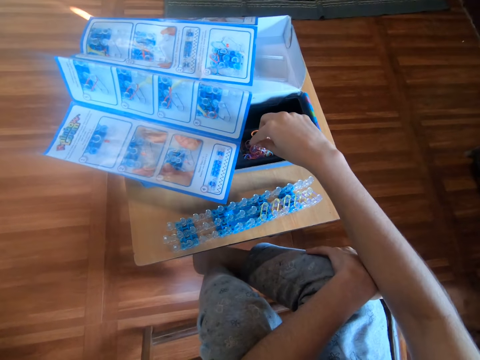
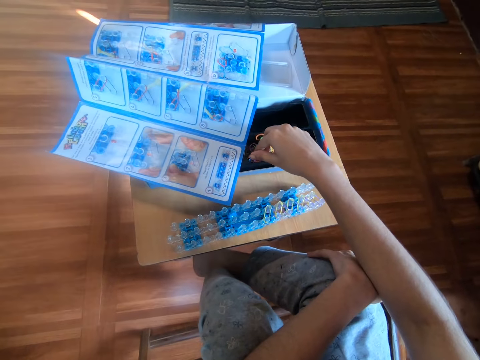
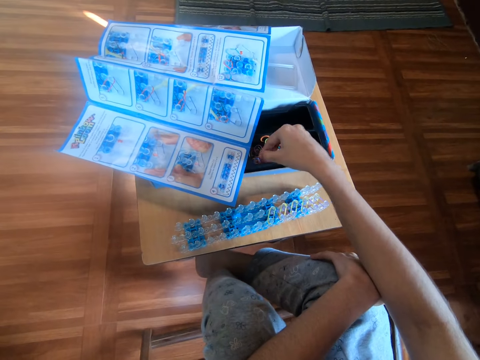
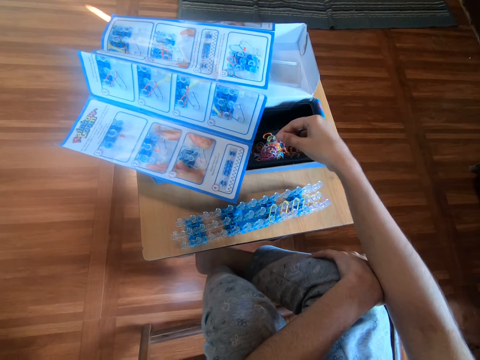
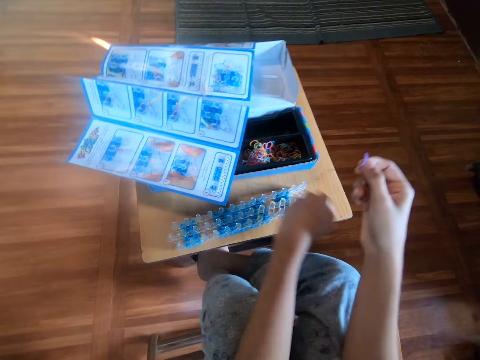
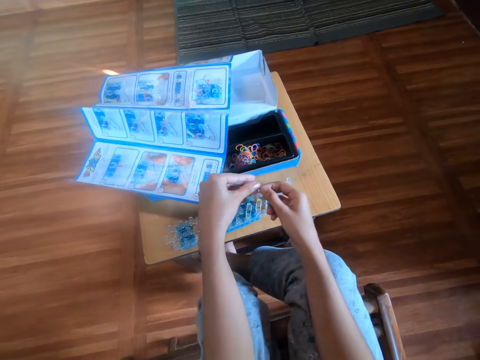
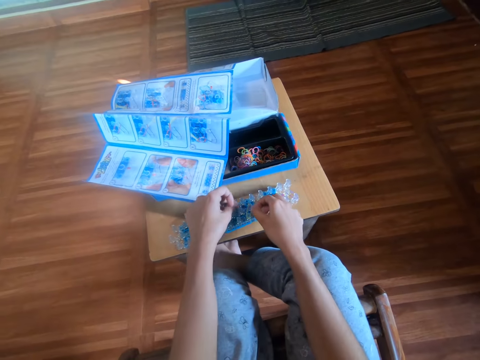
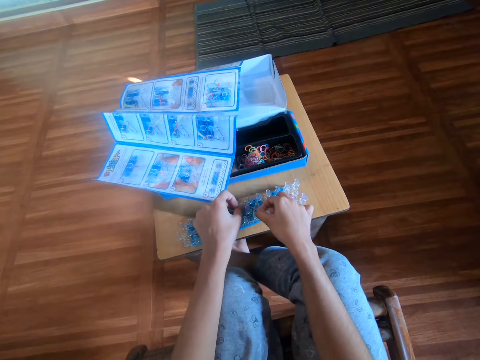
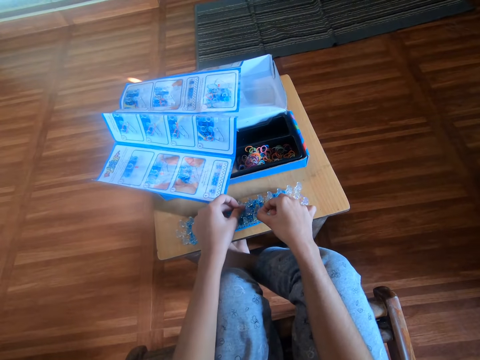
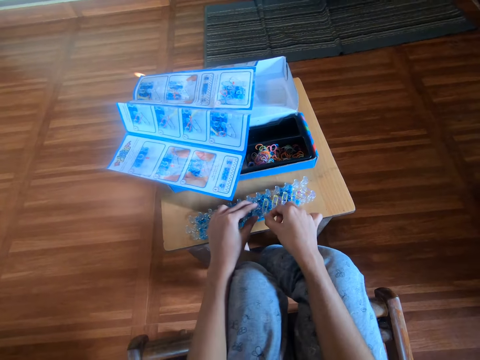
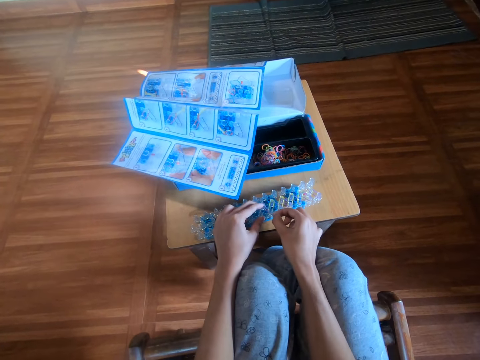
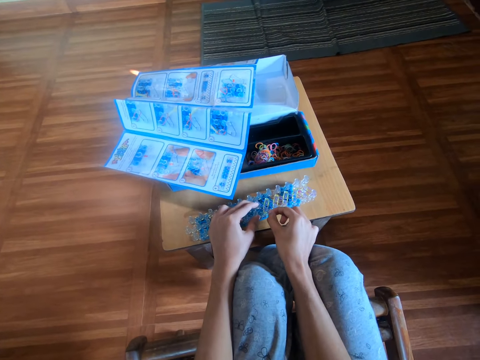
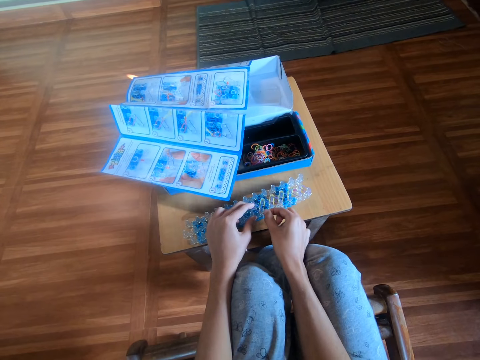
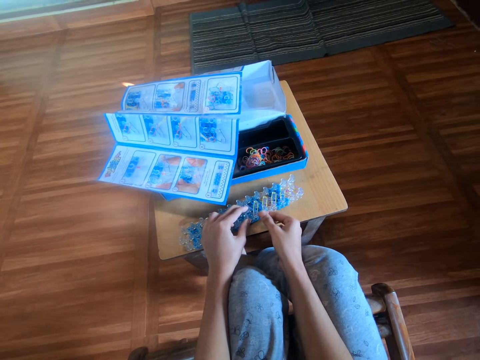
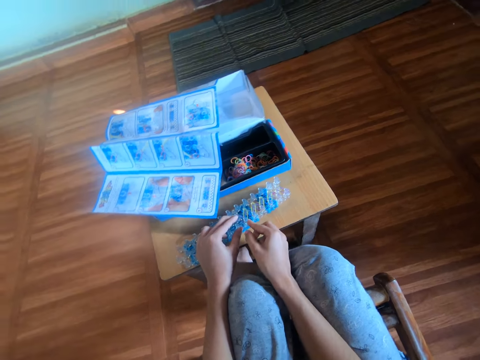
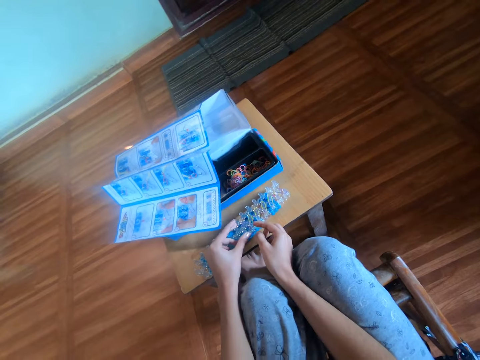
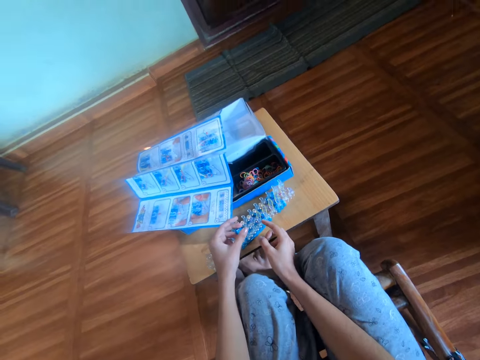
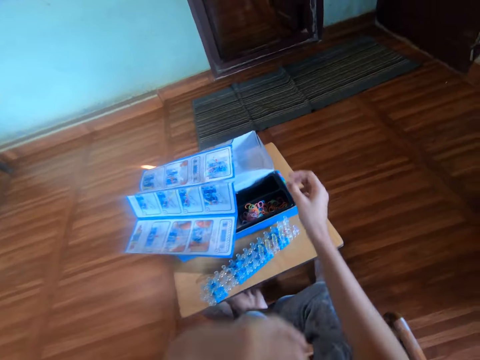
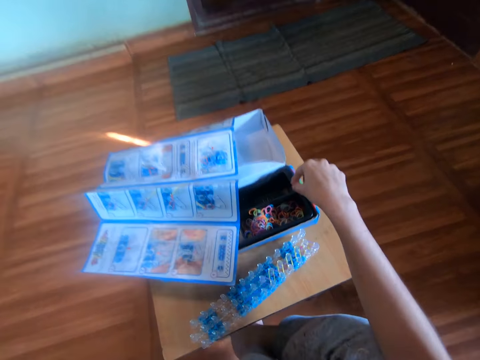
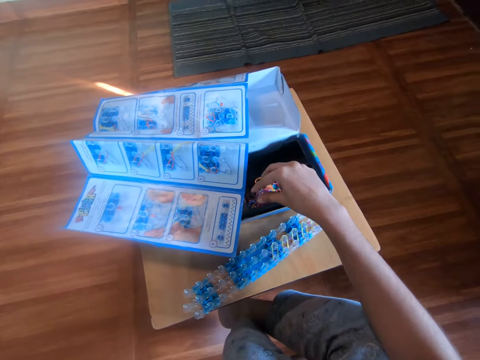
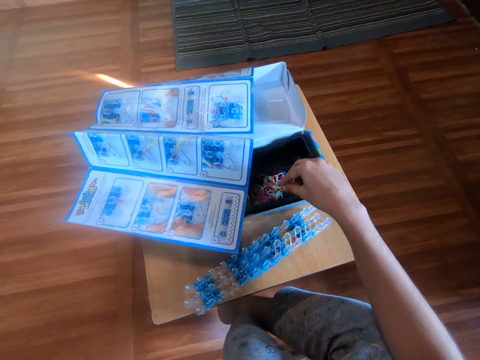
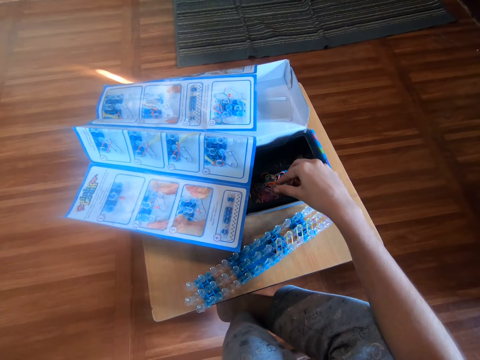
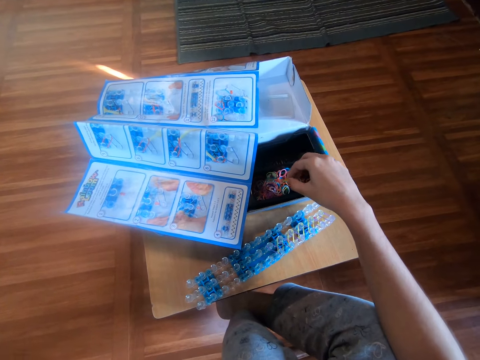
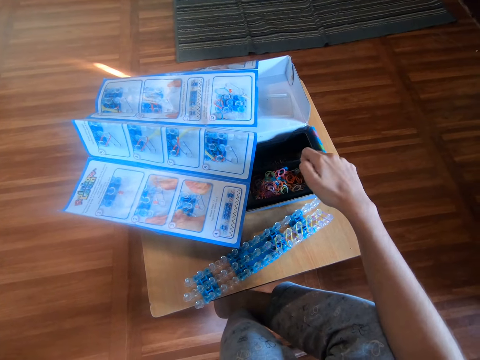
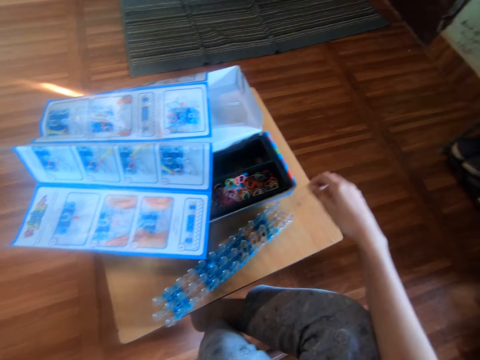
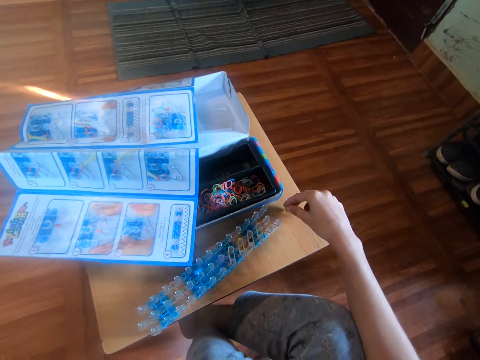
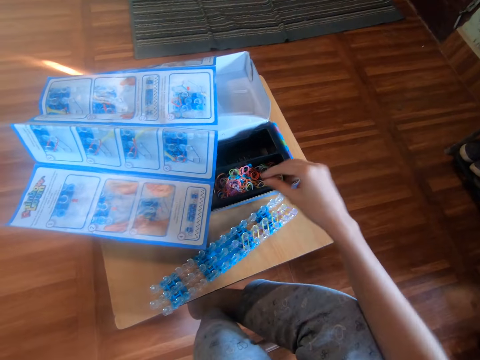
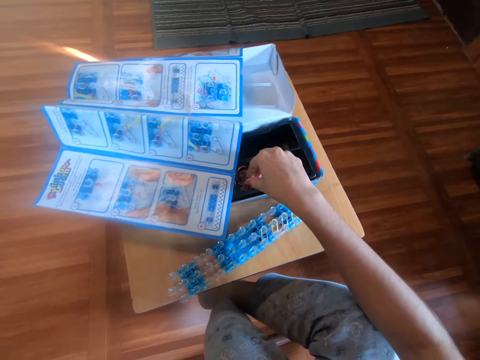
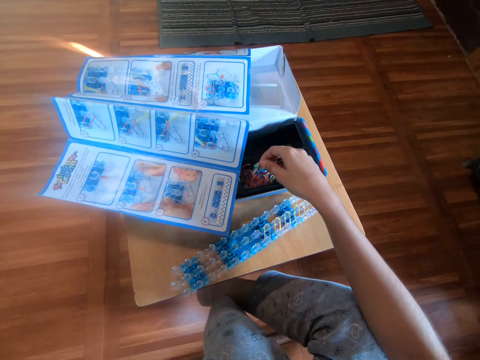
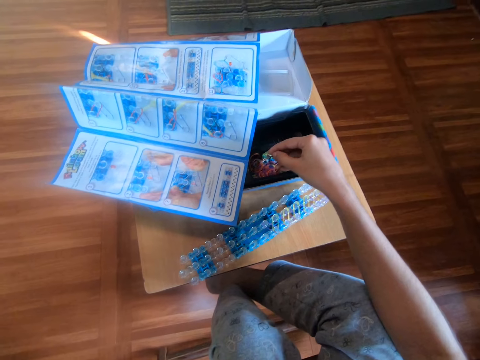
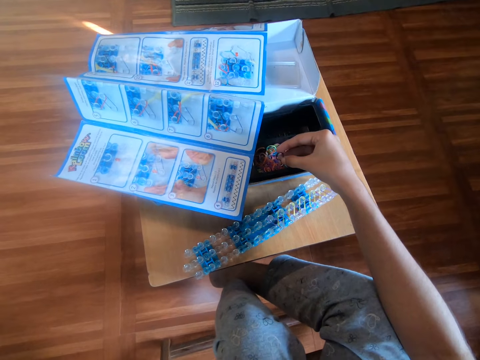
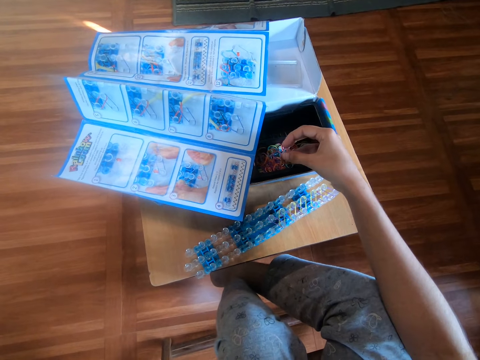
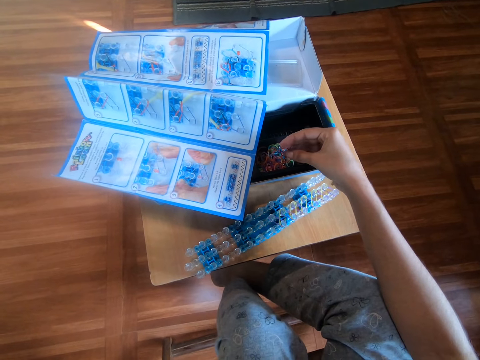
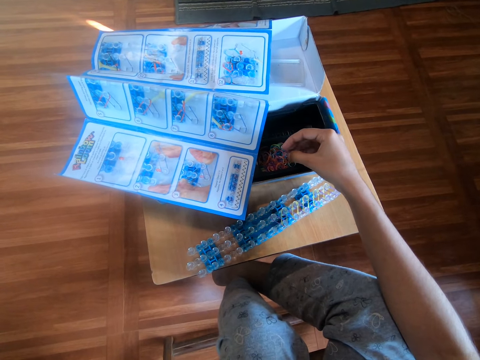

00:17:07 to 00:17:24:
The camera wearer picks a rubber band from the box with her right hand. She holds the rubber band with both hands and attaches the rubber band to the loom with both hands. She stretches the rubber band. She picks a rubber band from the bands kit. She adjusts rubber bands in the box with her right hand. She picks a clip from the box with her right hand. She drops the clip on the stool with her right hand. She picks a rubber band from the box with her right hand.

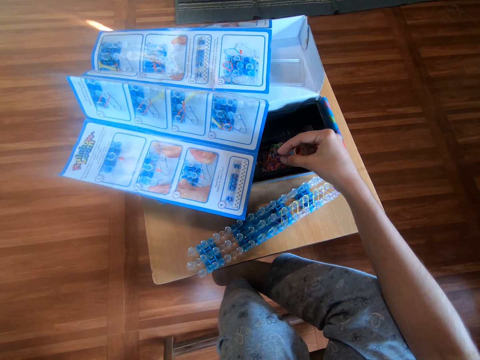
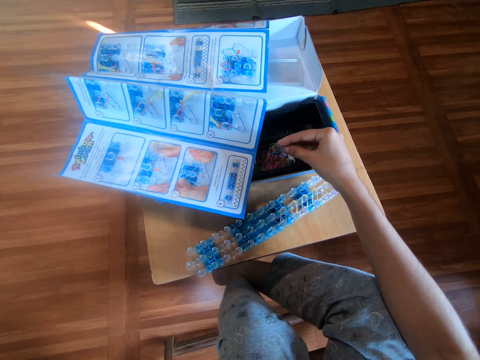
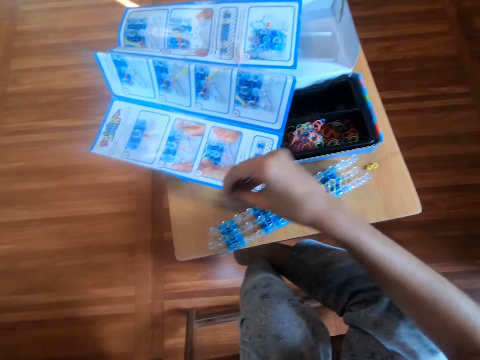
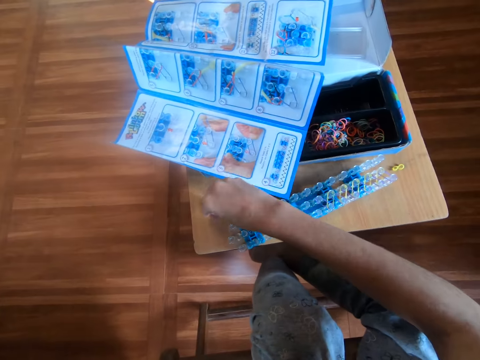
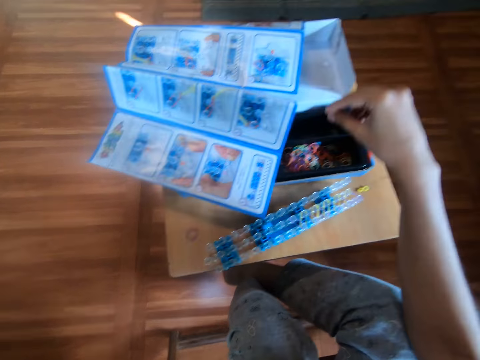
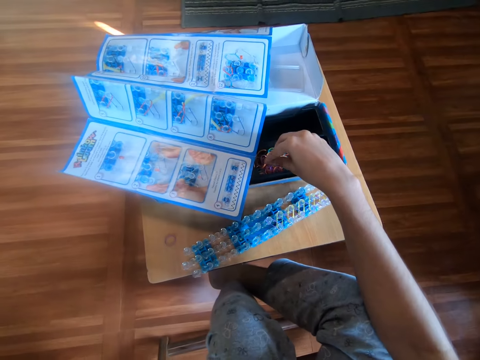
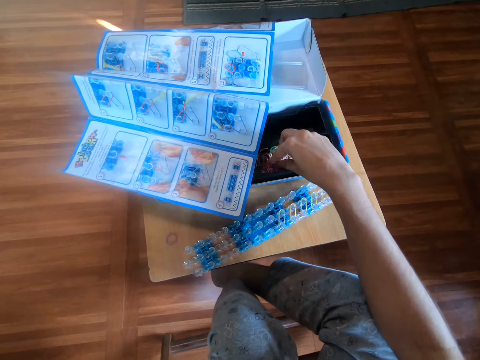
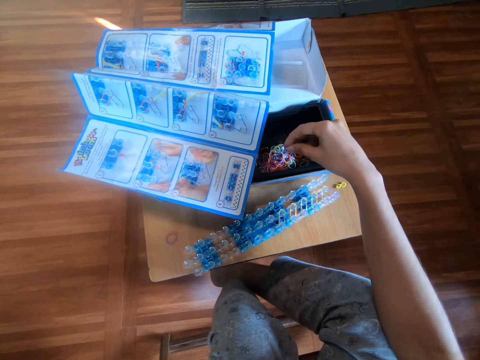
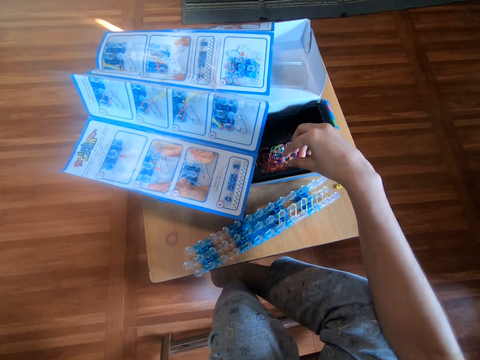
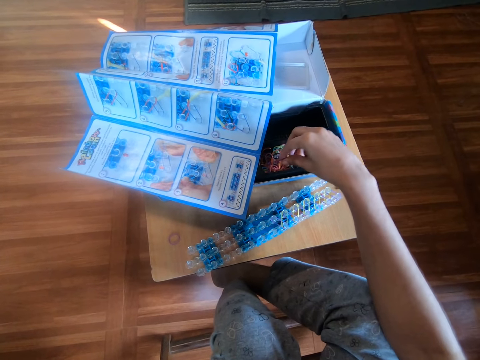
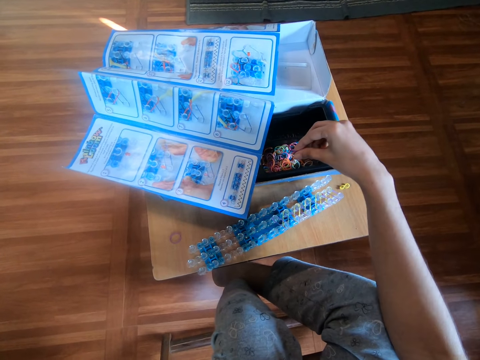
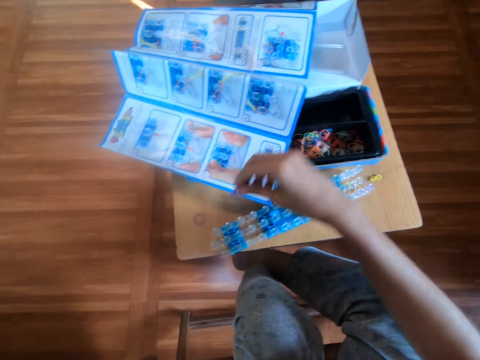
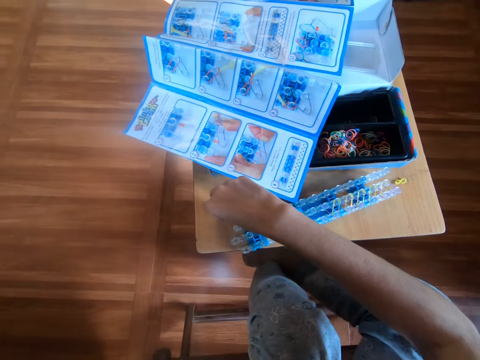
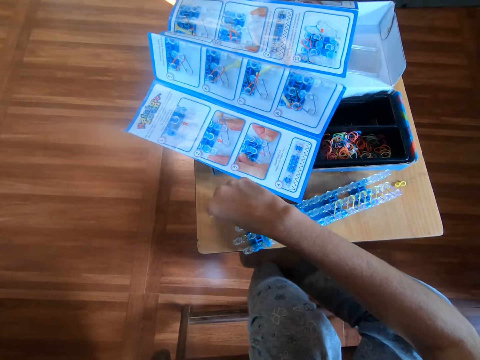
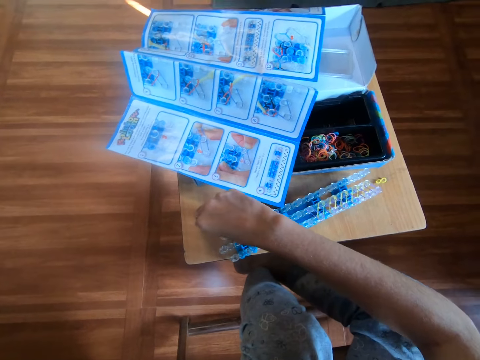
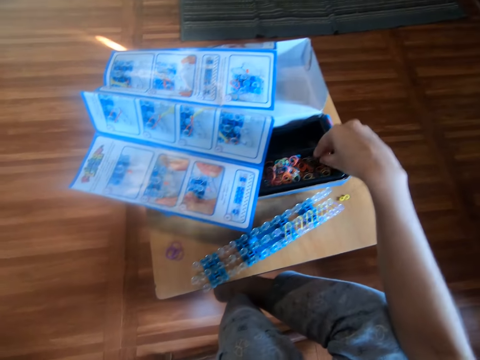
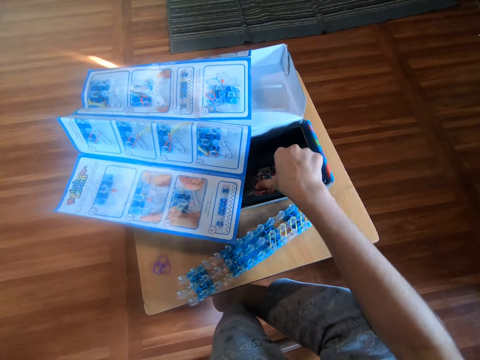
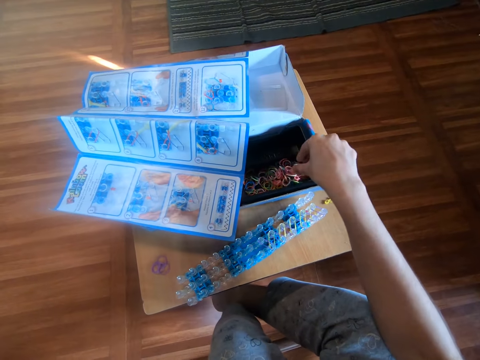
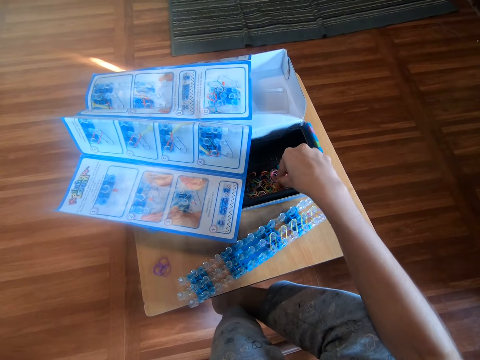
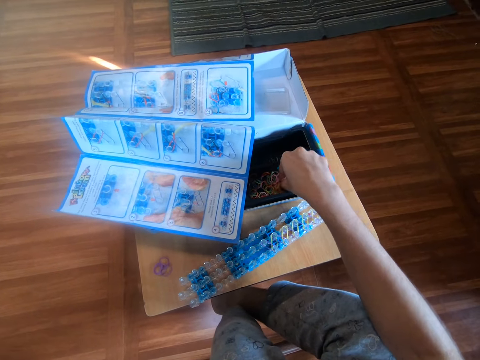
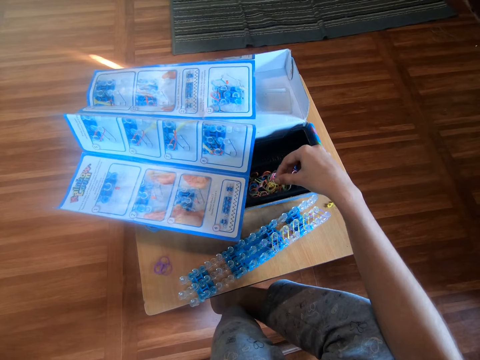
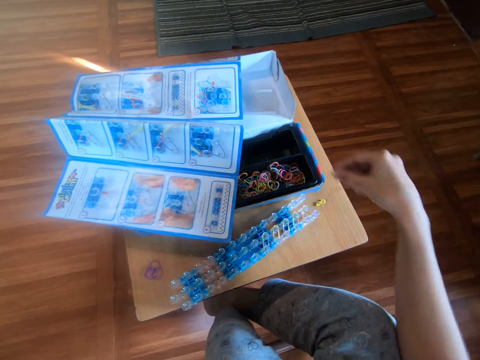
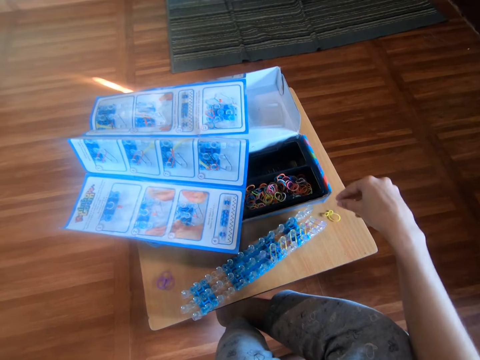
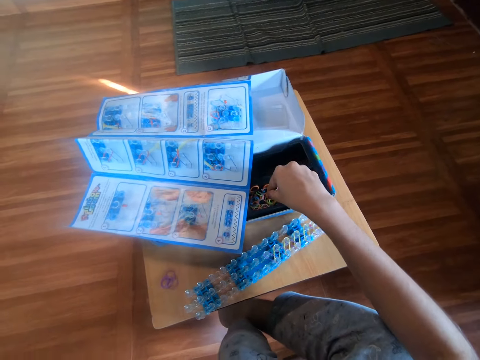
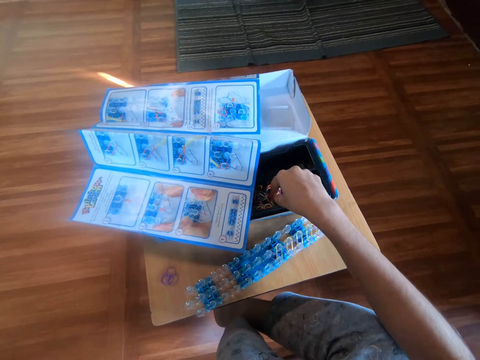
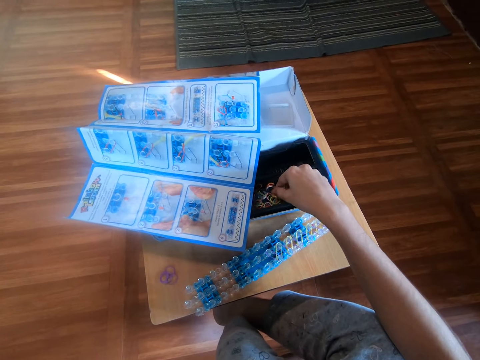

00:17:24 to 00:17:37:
The camera wearer drops the rubber band on the stool. She picks rubber bands from the box with her right hand. She drops the rubber bands on the stool. She adjusts rubber bands in the box with her right hand. She picks a rubber band from the box with her right hand. She drops the rubber band on the stool. She picks a rubber band from the box with her right hand.
